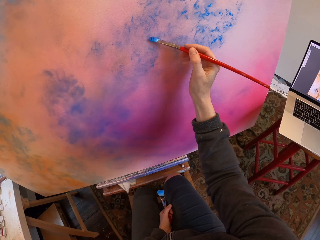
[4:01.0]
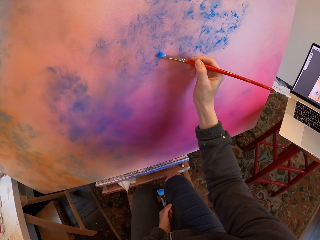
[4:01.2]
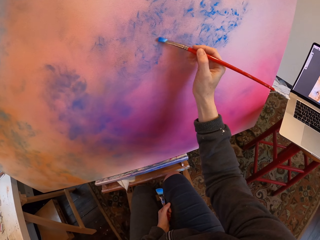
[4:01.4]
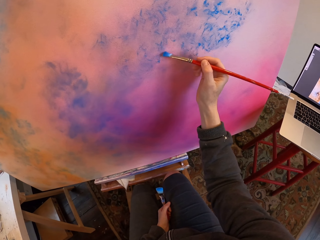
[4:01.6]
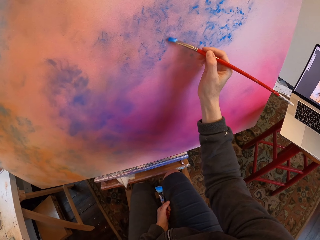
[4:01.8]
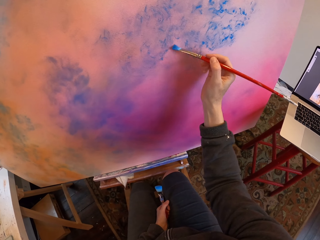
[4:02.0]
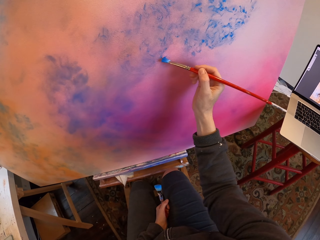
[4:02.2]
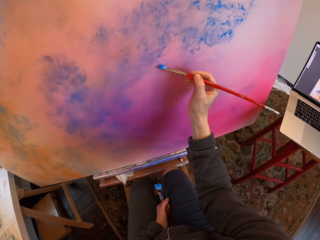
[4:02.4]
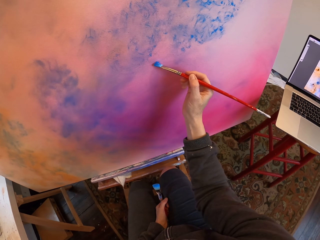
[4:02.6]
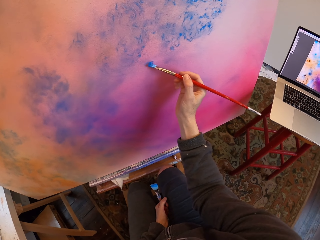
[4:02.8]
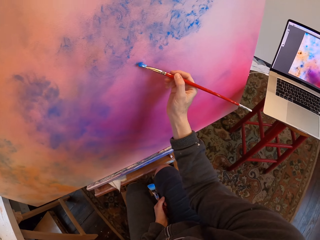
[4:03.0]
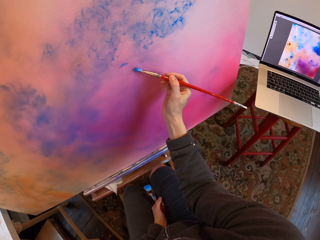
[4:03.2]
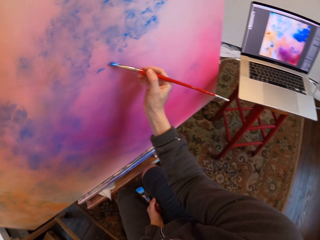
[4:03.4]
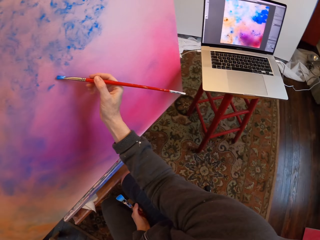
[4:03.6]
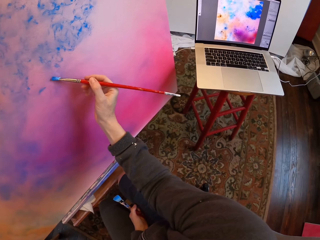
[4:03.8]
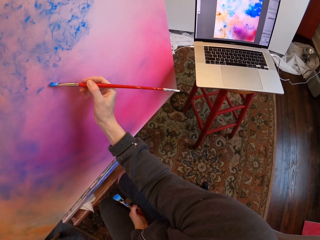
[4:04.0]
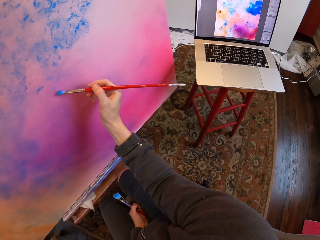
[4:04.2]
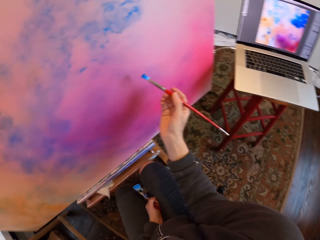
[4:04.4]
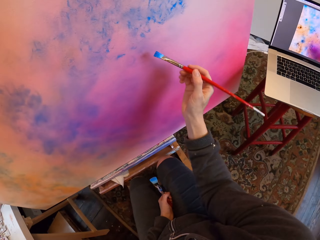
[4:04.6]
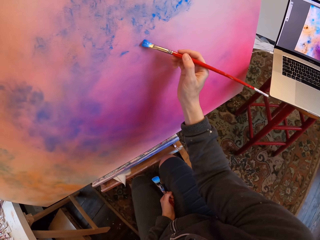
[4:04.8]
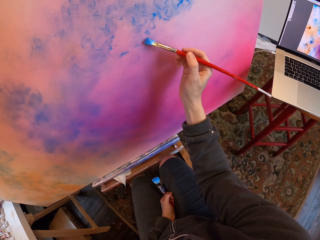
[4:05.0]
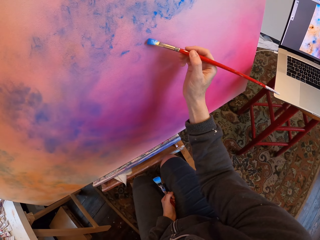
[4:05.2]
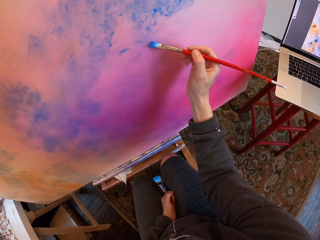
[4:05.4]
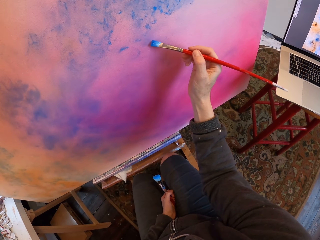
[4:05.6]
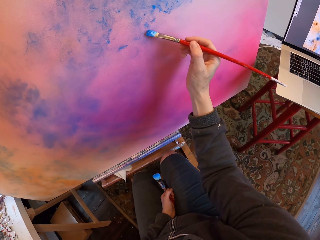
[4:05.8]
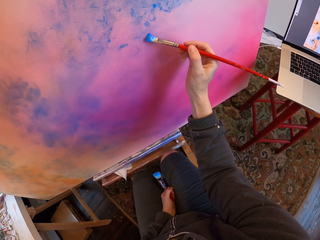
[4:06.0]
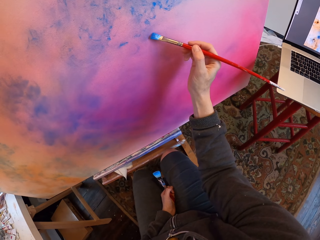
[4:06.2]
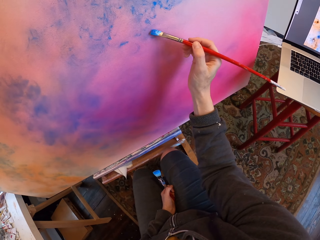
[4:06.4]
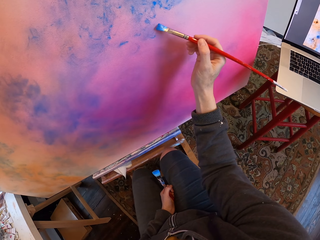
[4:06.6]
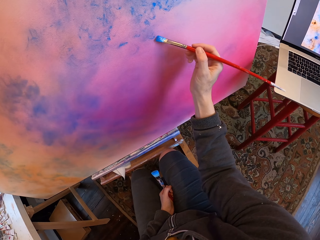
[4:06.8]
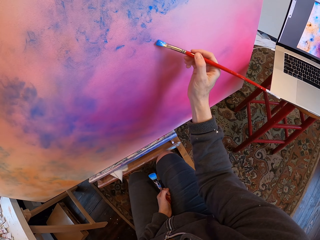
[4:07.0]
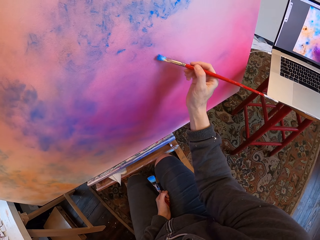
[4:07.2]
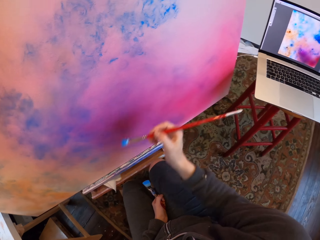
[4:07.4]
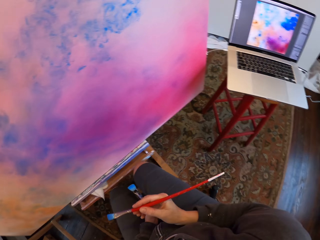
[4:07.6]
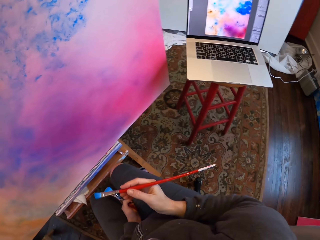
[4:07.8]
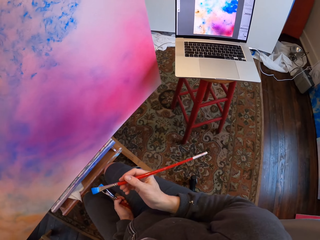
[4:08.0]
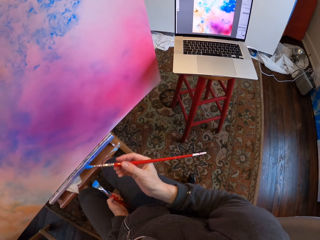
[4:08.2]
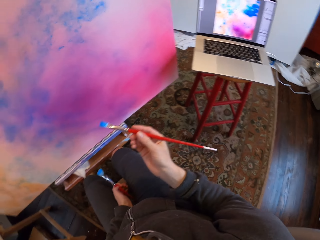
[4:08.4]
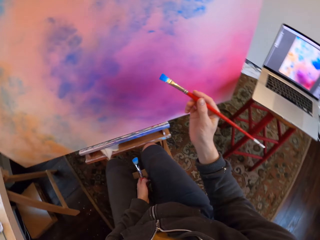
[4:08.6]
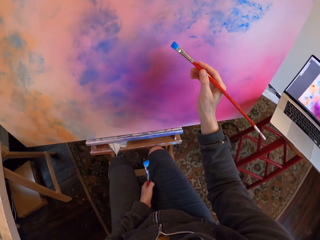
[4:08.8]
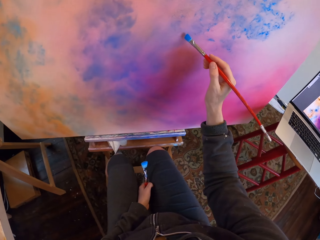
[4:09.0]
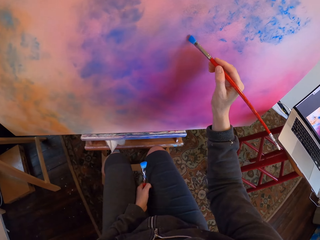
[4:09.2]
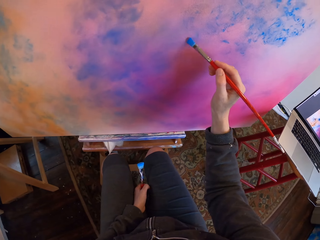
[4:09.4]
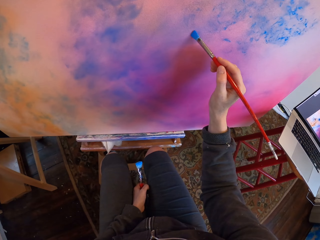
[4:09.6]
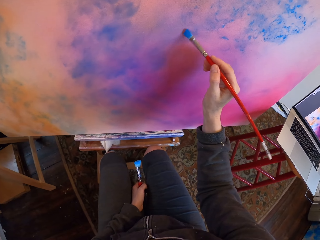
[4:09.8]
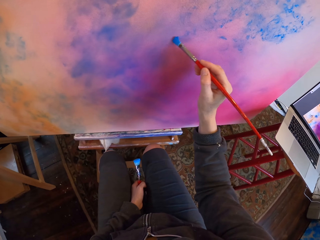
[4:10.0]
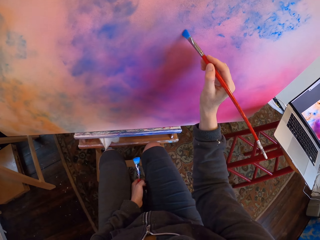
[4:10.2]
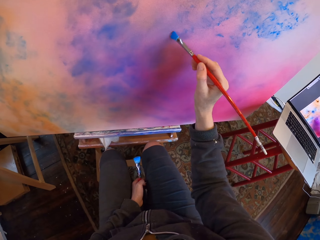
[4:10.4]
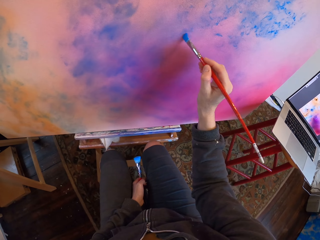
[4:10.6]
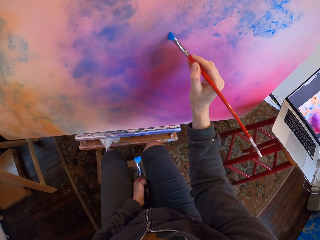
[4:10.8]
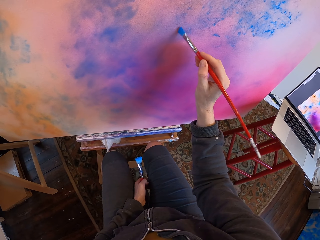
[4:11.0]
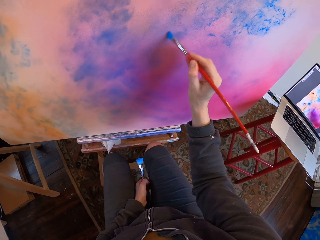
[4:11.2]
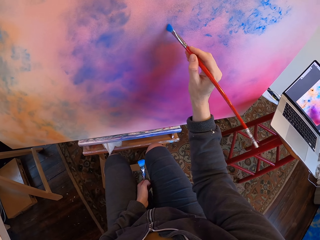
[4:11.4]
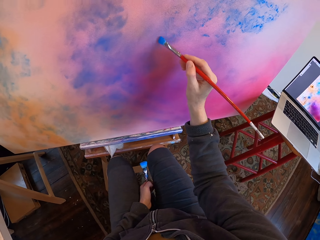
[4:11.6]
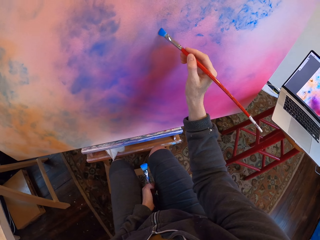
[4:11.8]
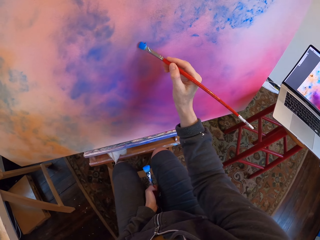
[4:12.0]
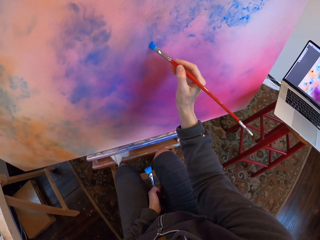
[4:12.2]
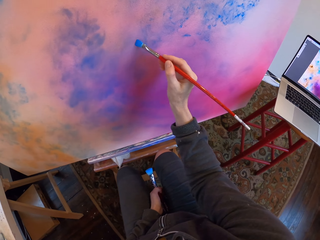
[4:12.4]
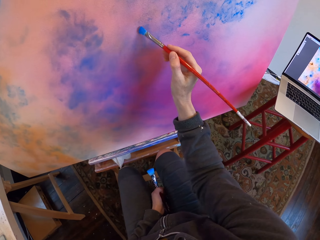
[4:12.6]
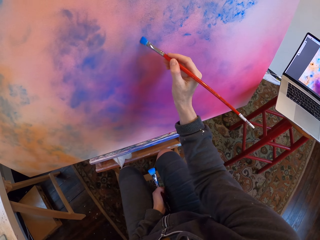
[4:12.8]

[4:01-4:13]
The camera wearer looks at the laptop. They paint. They look at the laptop. They paint.

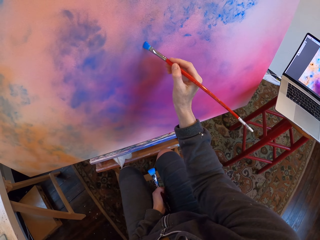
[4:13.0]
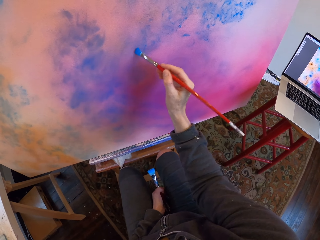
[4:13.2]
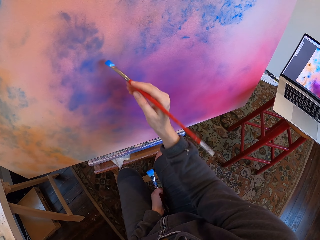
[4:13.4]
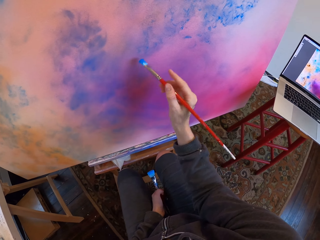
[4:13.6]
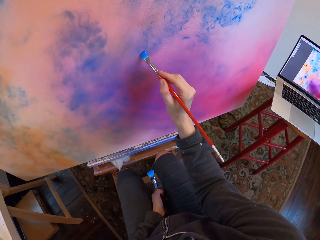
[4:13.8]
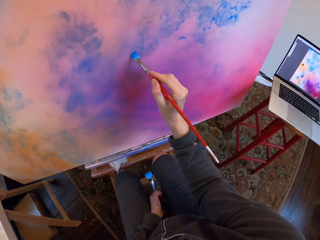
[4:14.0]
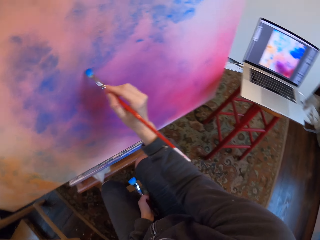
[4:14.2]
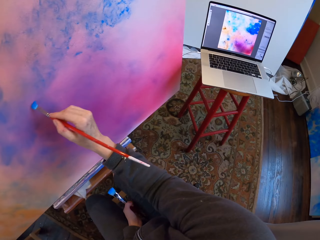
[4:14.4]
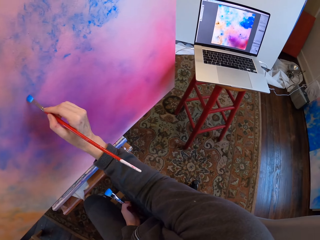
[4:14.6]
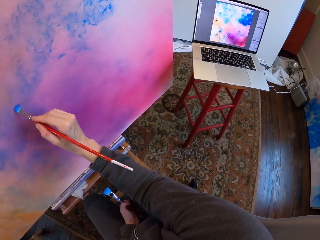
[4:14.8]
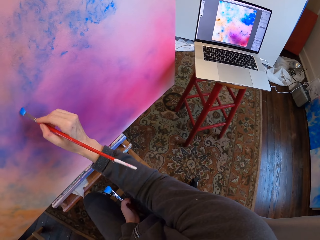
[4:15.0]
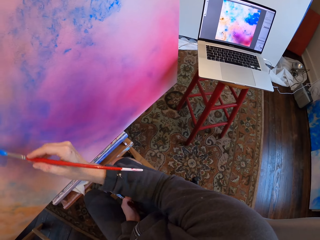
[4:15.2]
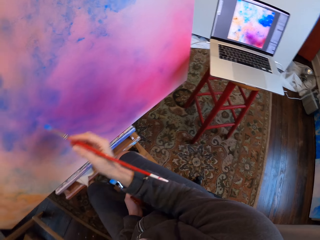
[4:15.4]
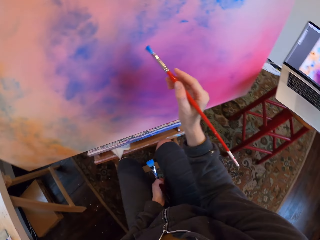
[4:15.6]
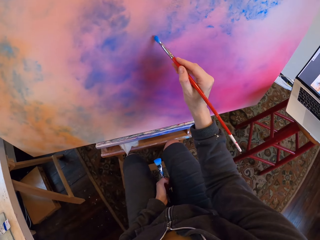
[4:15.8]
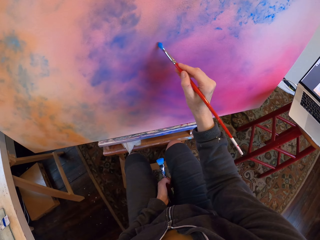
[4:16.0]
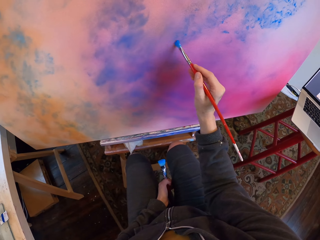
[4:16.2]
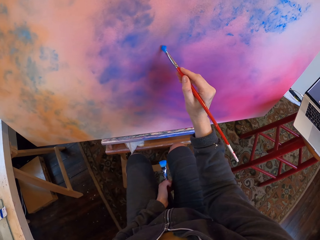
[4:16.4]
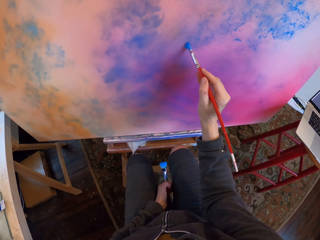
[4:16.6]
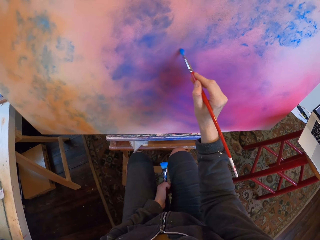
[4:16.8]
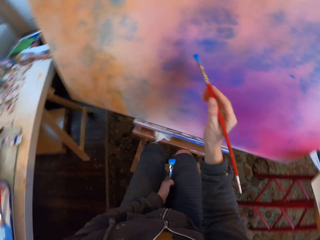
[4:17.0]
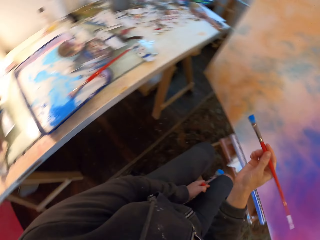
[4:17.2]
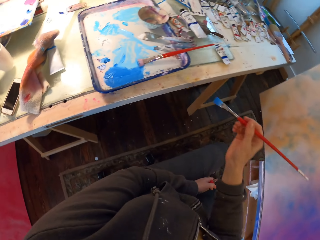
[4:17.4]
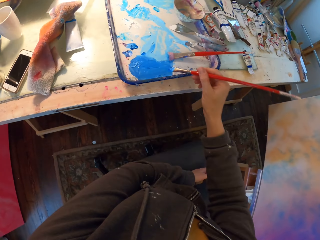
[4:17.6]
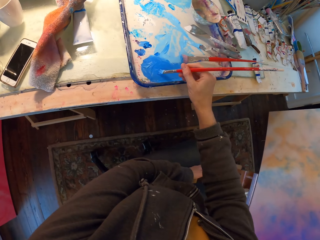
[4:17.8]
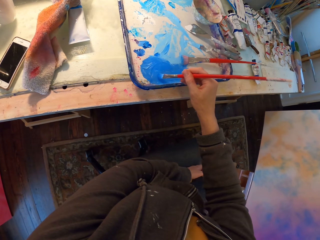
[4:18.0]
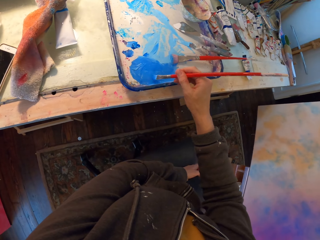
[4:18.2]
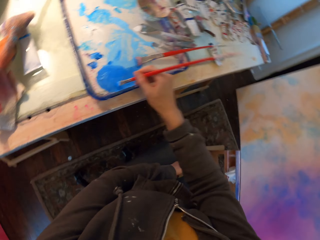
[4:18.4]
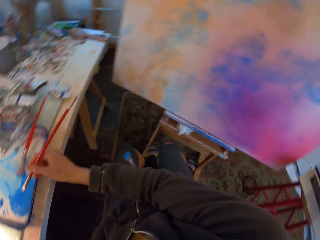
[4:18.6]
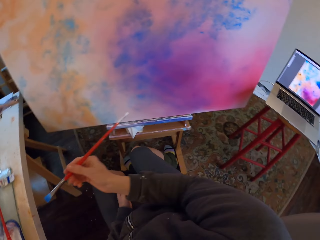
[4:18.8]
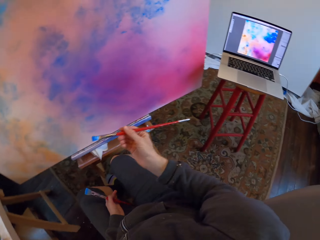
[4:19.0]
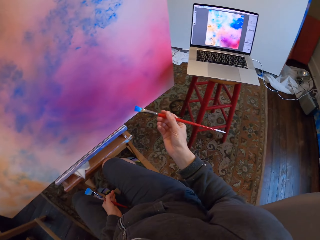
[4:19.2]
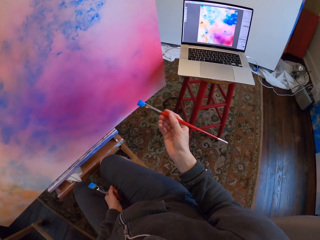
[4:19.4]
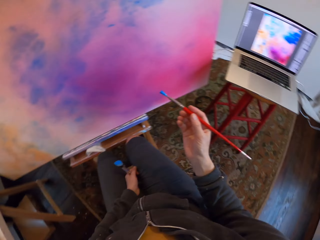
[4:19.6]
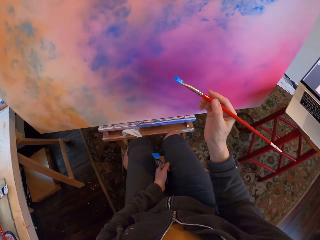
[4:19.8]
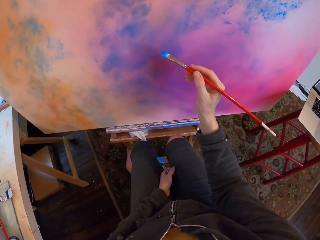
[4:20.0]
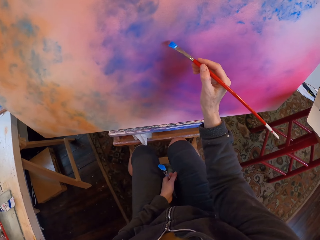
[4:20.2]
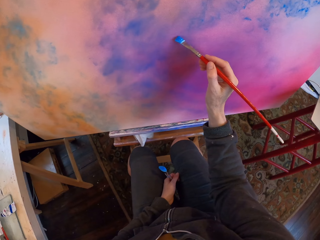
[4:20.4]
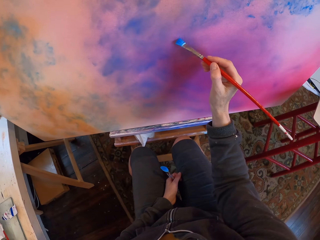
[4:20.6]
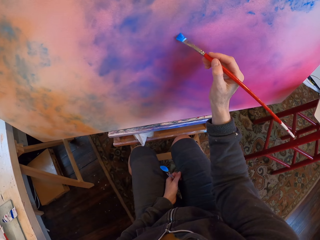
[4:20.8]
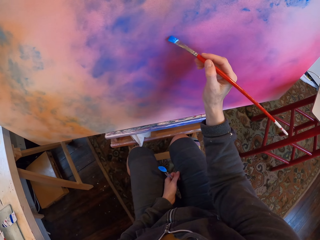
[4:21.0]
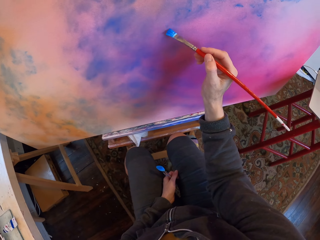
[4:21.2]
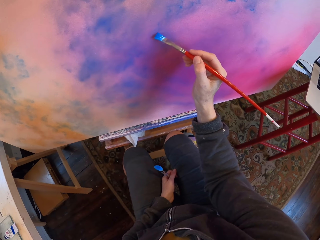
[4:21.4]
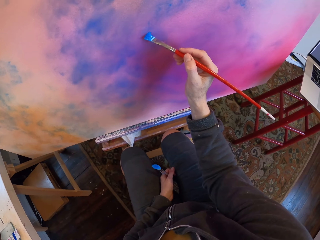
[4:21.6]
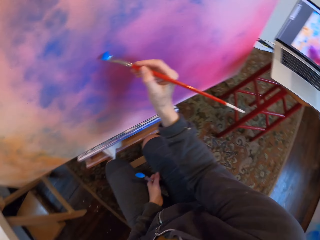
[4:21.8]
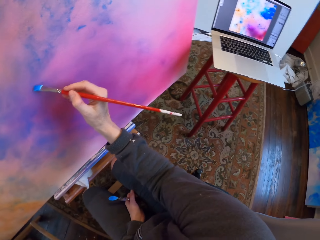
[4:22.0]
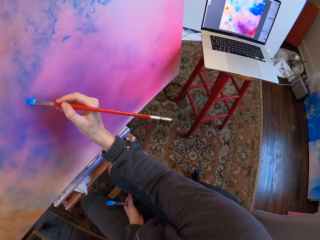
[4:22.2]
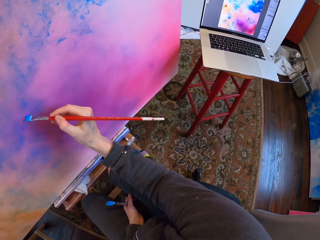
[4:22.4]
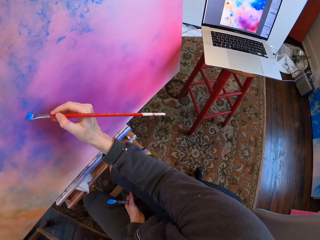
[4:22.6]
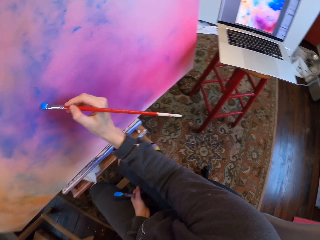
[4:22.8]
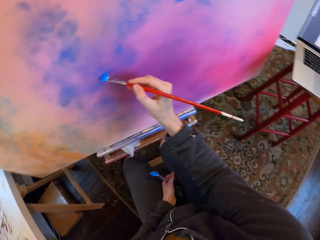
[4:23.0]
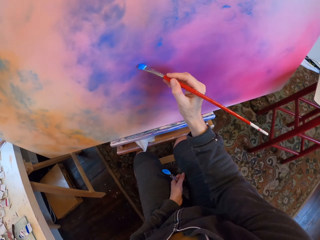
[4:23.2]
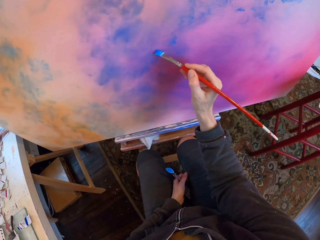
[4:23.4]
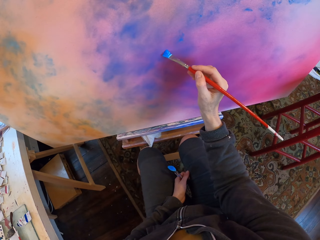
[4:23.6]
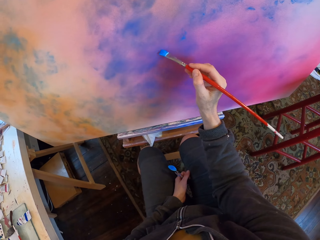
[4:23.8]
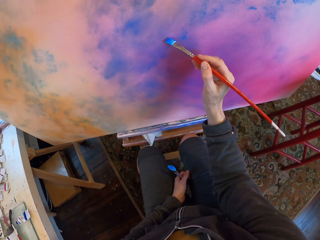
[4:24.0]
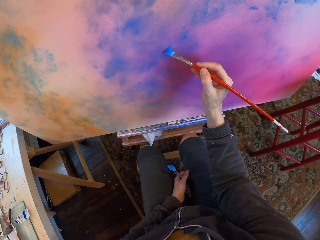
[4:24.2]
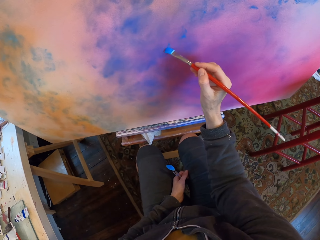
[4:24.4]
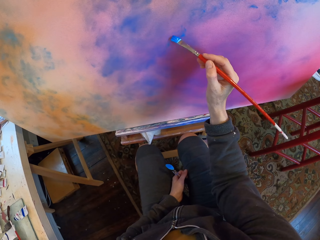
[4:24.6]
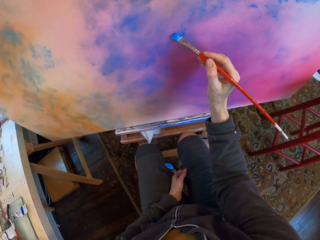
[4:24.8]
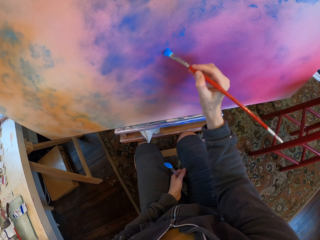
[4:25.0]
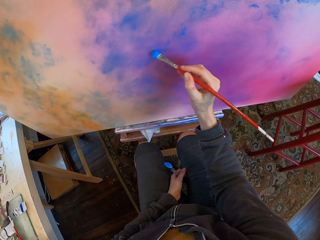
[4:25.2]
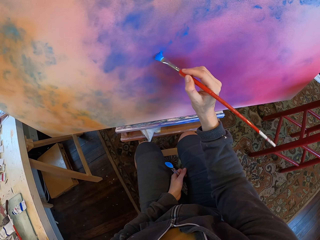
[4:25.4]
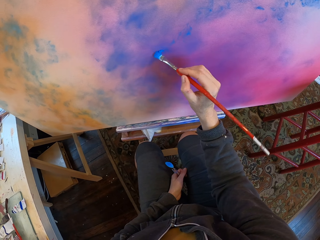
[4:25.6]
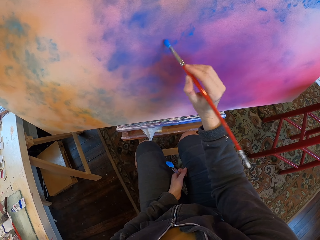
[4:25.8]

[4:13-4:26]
The camera wearer looks at the laptop. They paint. They dip the brush in the paint. They look at the laptop. They paint. They look at the laptop. They paint.
